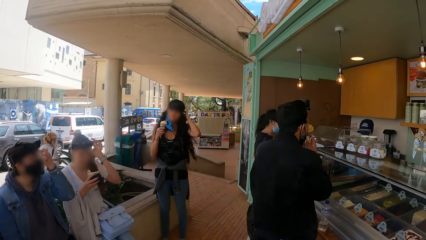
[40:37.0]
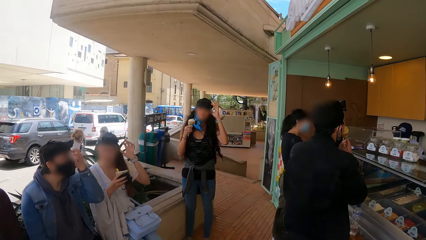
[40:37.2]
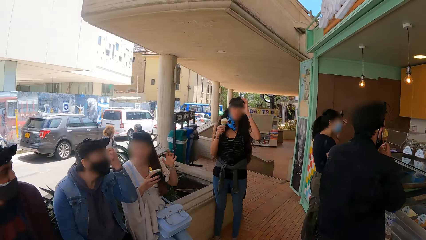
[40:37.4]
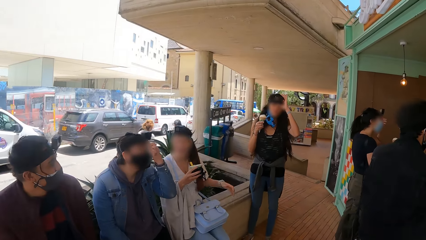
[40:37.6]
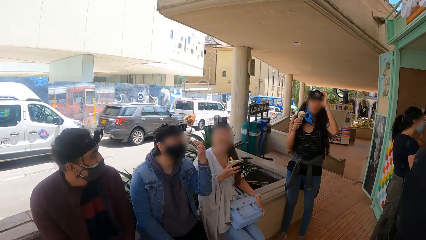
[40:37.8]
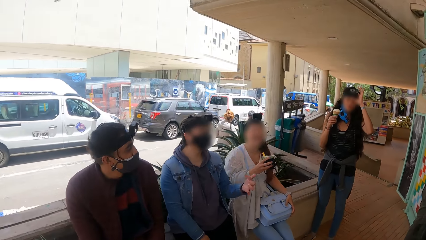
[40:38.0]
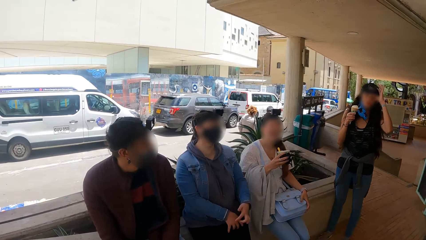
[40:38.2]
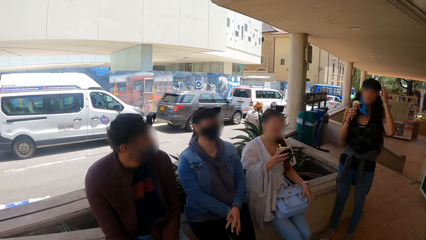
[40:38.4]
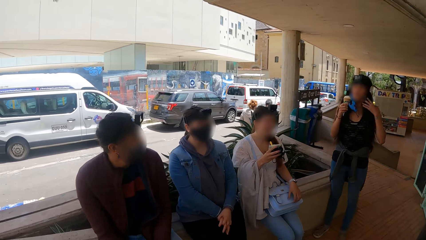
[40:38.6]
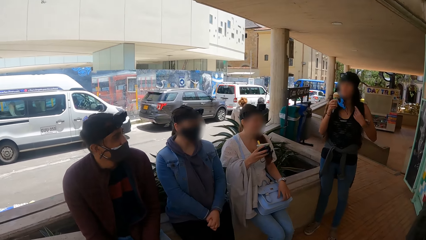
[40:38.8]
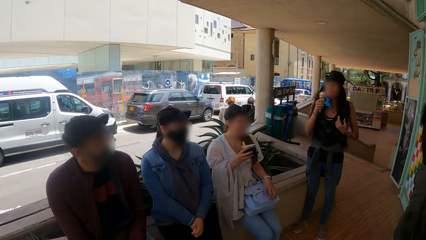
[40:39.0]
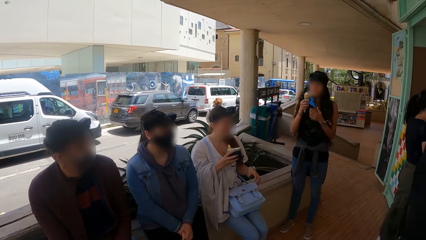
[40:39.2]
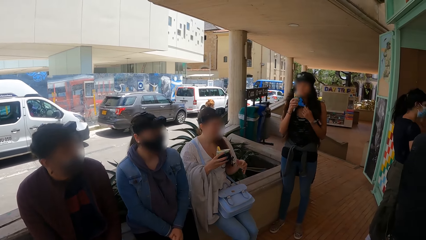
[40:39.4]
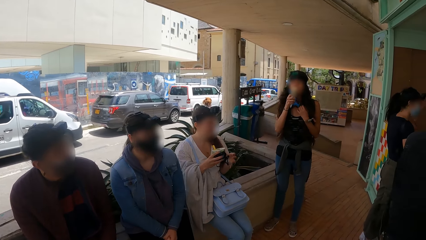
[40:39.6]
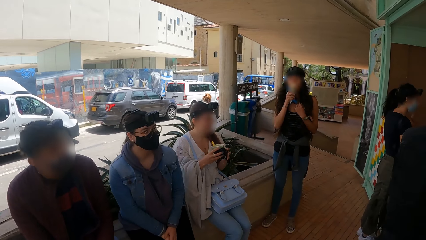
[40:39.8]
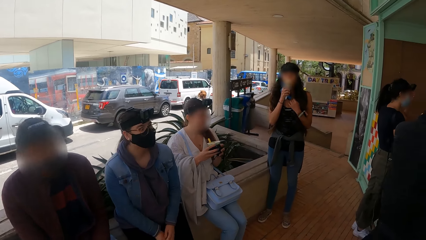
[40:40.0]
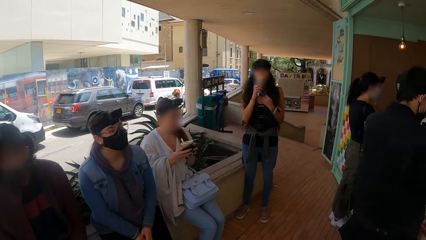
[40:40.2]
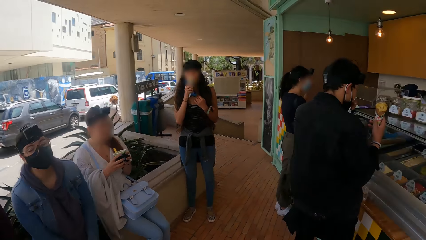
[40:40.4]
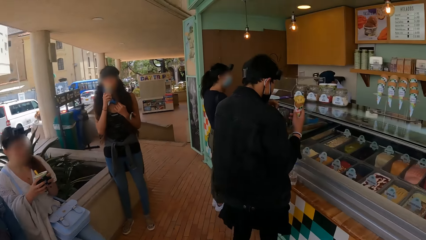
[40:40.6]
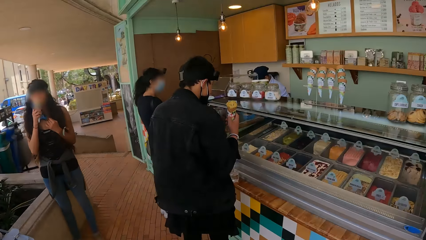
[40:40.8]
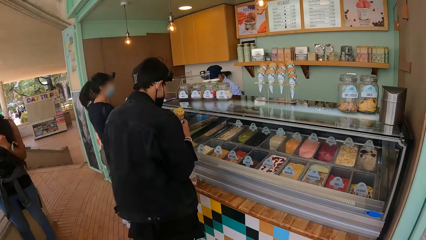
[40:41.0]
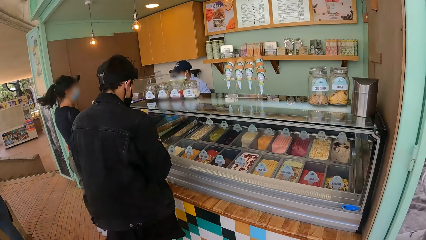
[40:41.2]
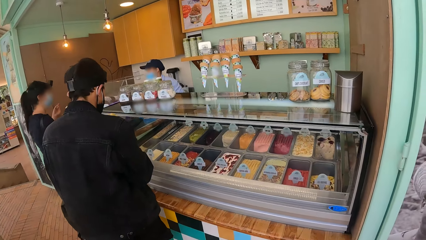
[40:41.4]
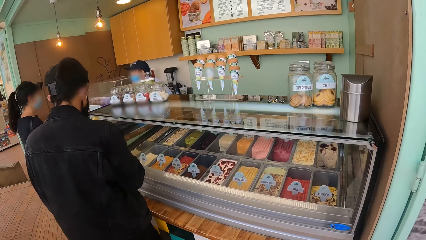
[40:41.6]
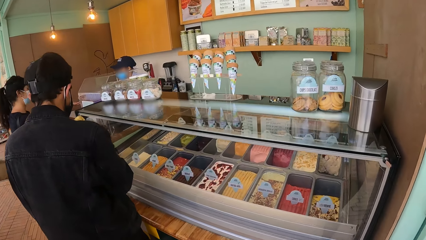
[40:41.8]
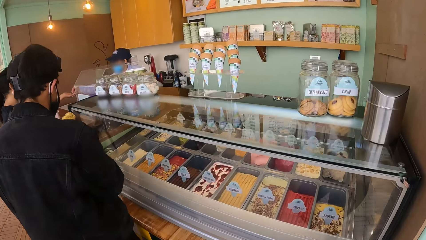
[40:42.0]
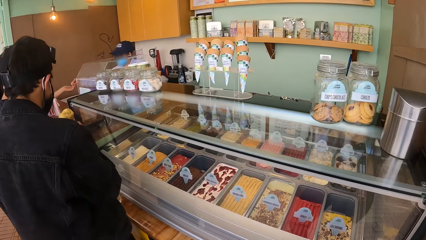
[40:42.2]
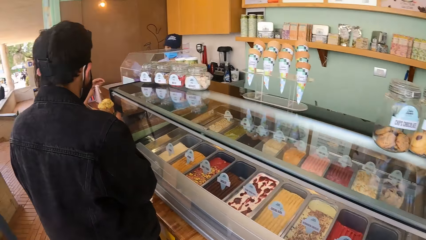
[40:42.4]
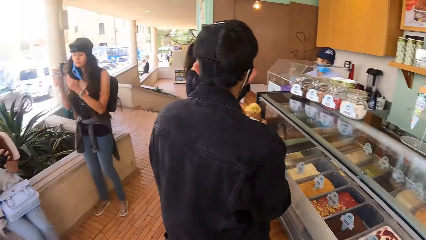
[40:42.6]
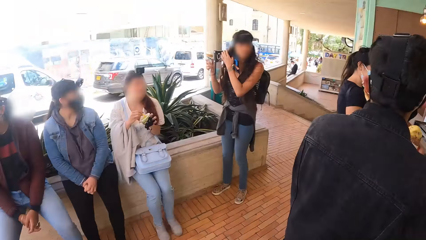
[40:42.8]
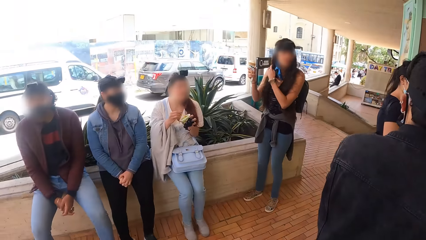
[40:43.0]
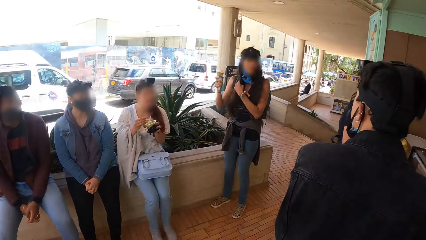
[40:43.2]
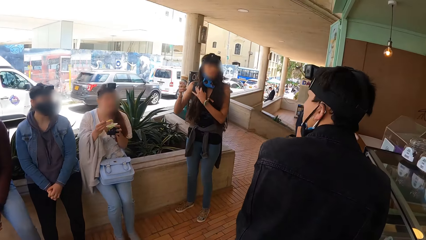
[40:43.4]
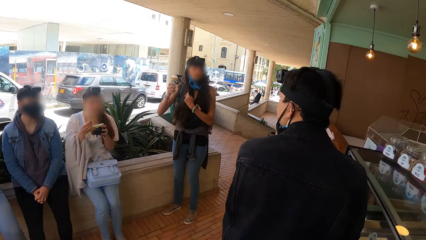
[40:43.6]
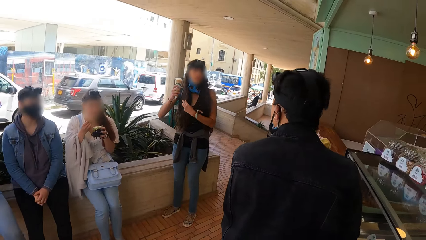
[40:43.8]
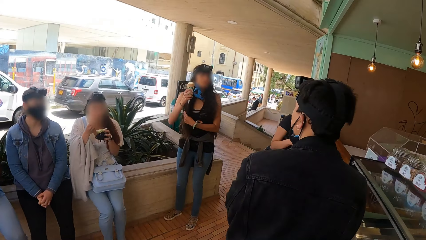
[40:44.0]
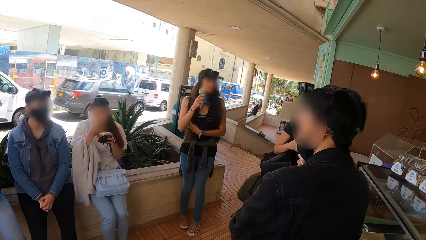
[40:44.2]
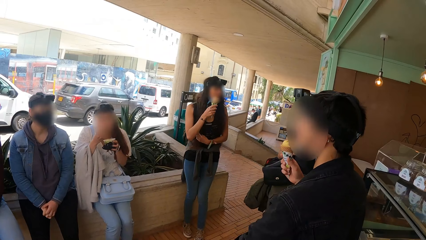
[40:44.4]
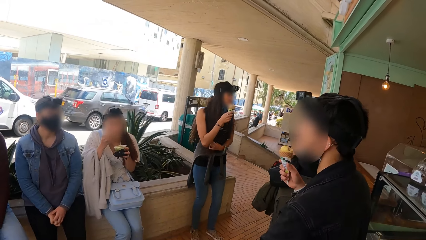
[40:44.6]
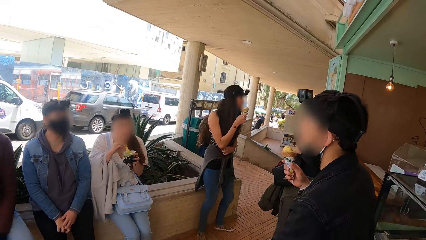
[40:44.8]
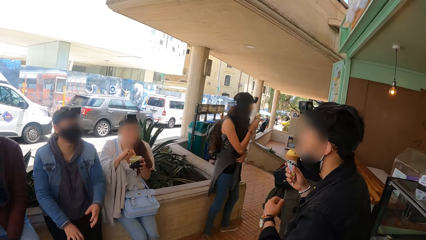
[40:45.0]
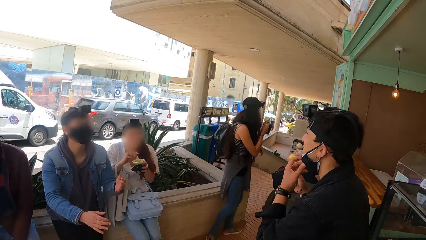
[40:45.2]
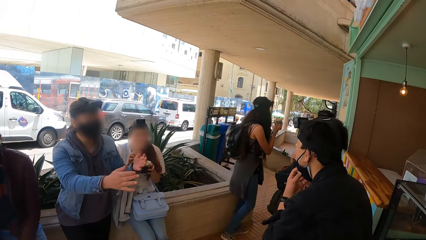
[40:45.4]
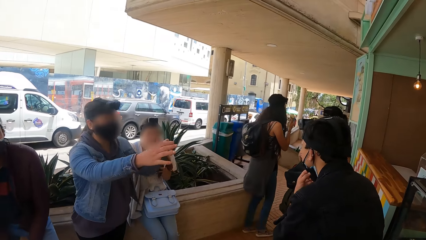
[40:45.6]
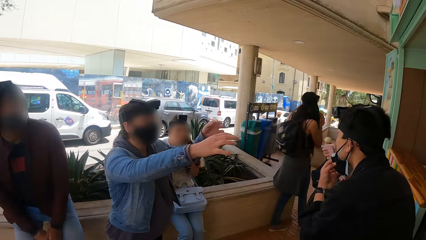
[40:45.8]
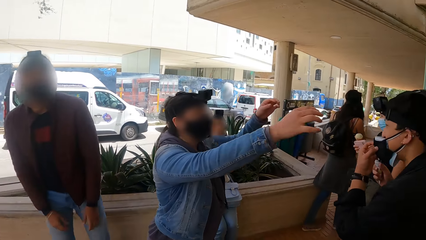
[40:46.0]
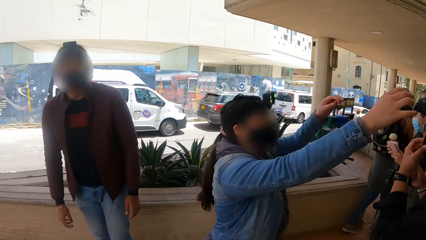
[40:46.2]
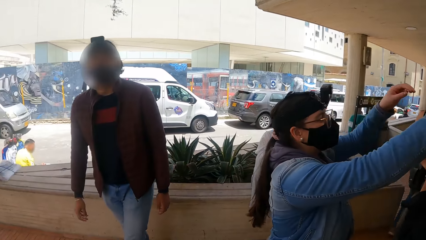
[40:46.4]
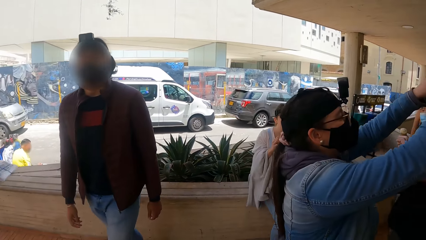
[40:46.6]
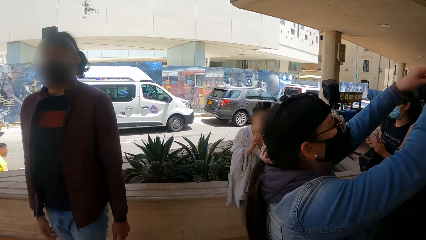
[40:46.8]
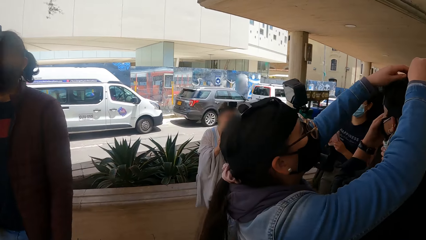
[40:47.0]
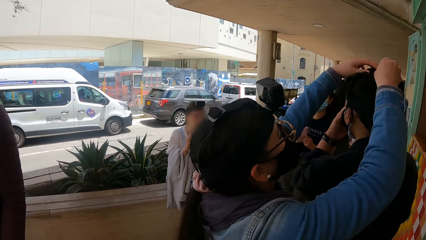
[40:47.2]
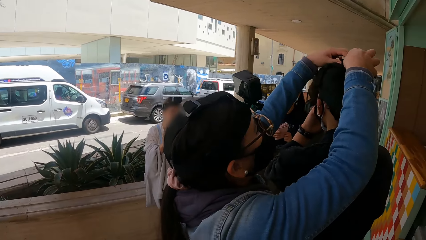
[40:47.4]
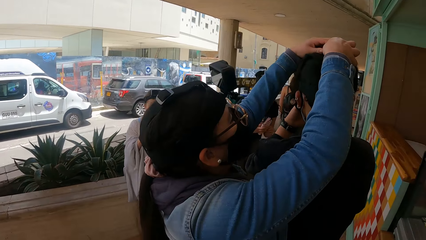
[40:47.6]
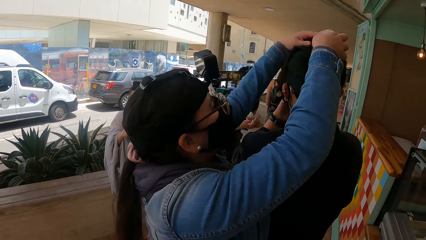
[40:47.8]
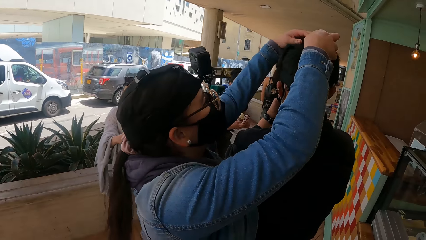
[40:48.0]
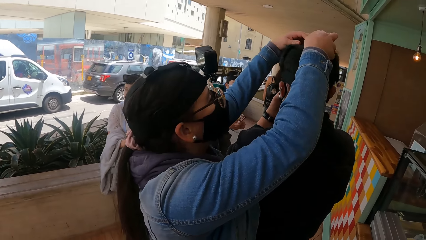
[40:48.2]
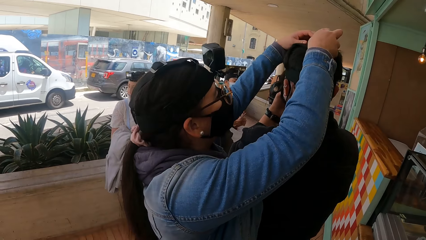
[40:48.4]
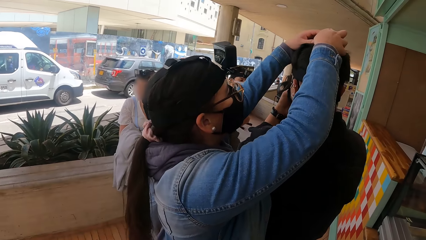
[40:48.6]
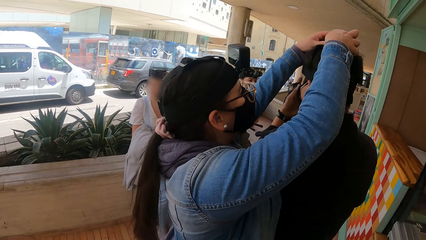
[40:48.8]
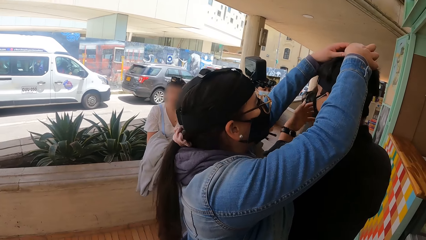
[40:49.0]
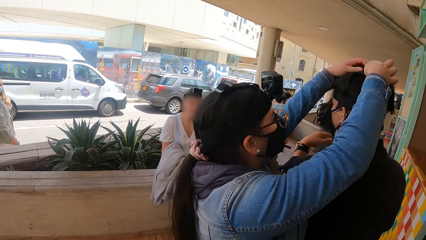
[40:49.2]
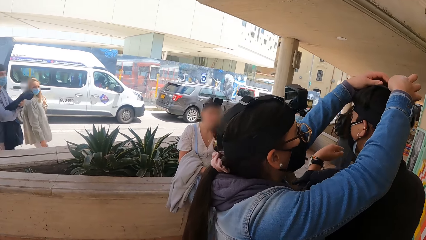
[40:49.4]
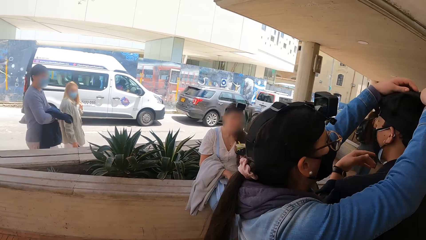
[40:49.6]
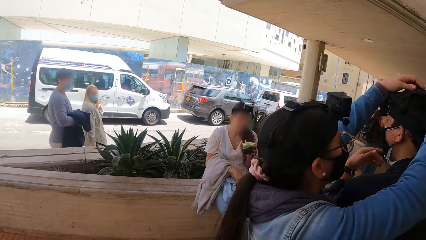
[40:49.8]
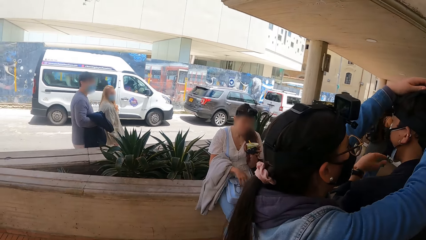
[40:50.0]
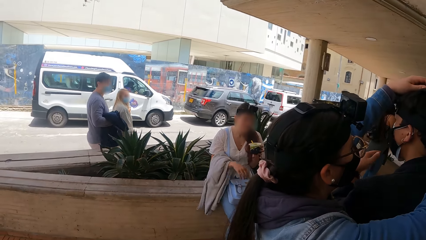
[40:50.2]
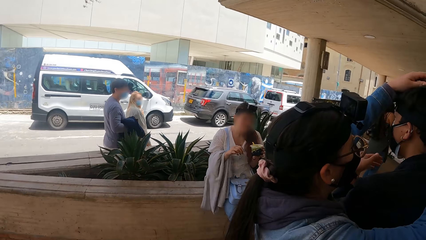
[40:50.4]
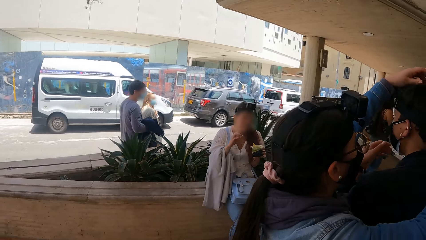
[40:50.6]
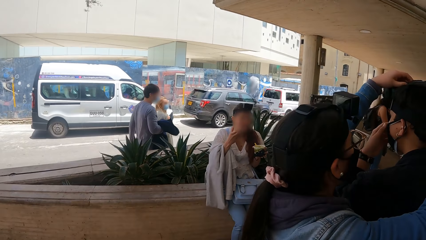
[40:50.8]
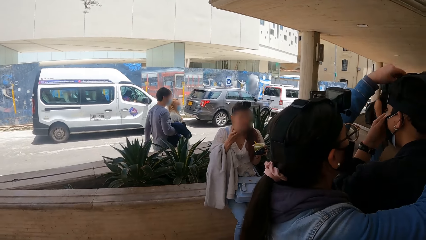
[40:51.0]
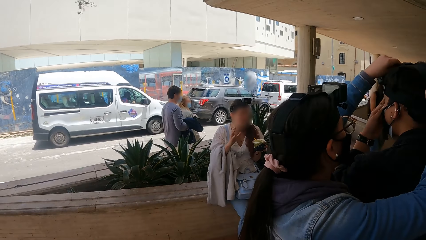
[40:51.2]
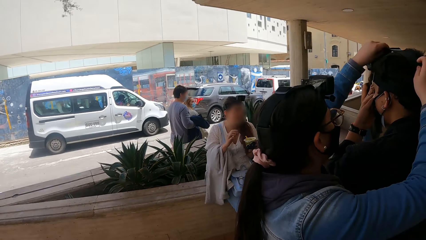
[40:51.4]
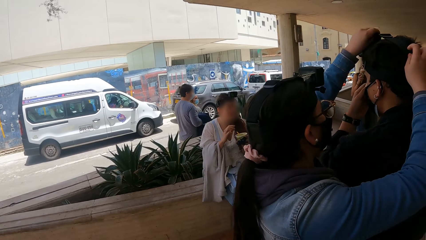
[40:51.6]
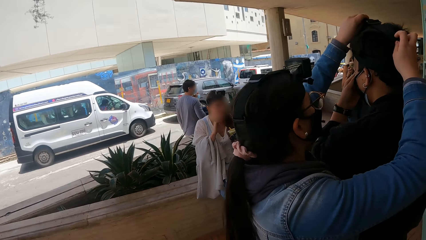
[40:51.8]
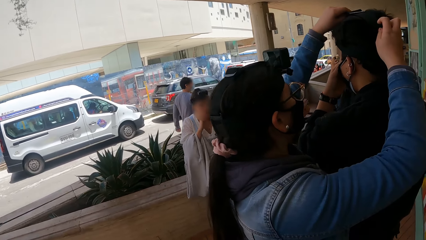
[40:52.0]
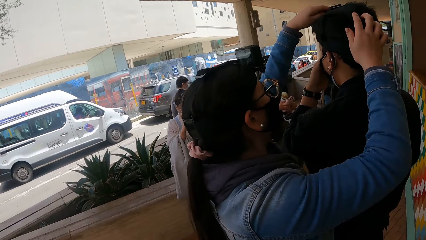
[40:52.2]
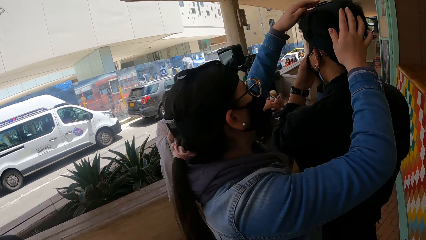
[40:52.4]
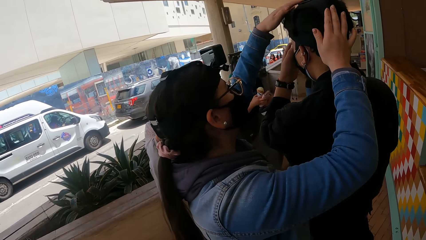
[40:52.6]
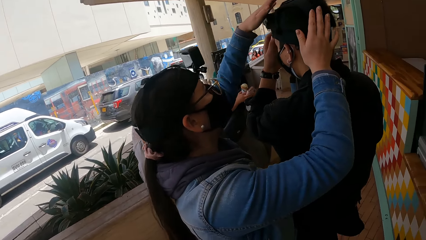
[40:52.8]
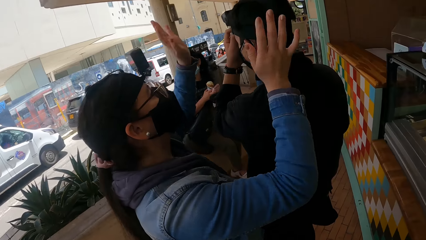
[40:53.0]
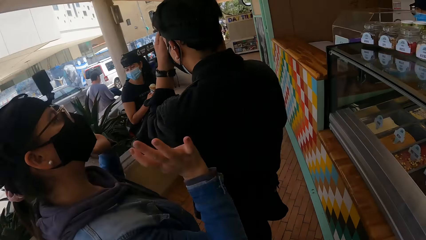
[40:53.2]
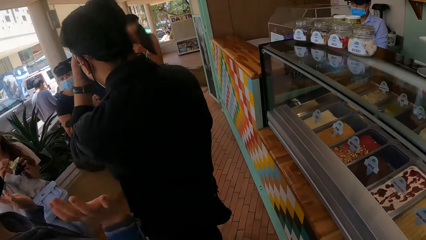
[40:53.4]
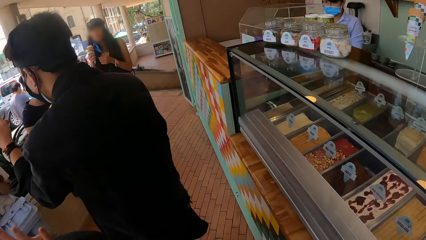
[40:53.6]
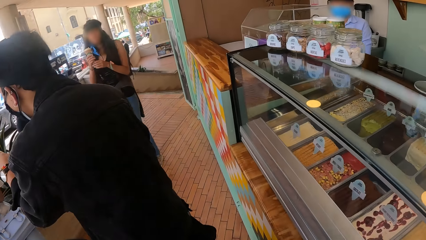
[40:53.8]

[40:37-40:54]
A man eats the ice cream. A woman touches the camera with the left hand. The woman eats the ice cream. The camera wearer turns around. The man stands beside the ice cream counter. The man holds the ice cream with the right hand. A person opens a mask. Another person fixes the first person's mask. A third person eats ice cream.
